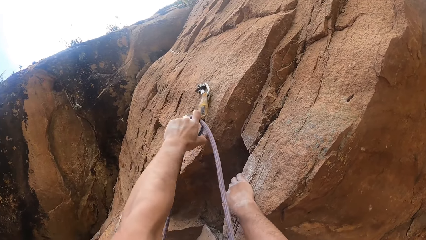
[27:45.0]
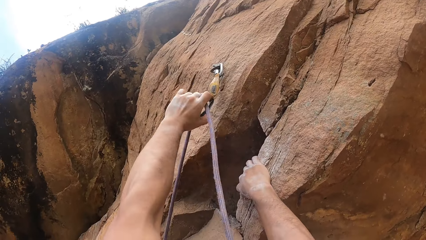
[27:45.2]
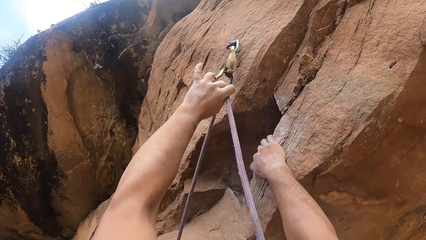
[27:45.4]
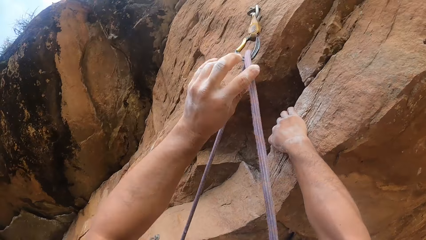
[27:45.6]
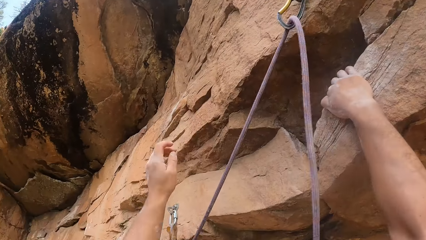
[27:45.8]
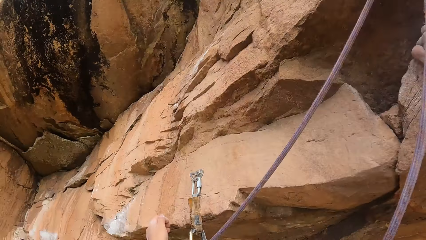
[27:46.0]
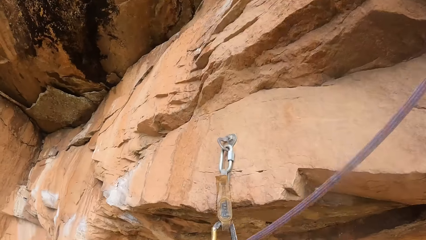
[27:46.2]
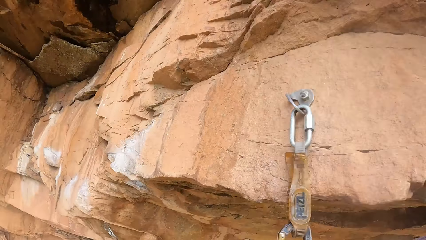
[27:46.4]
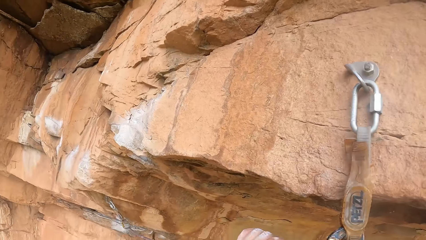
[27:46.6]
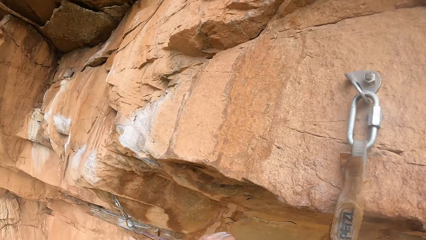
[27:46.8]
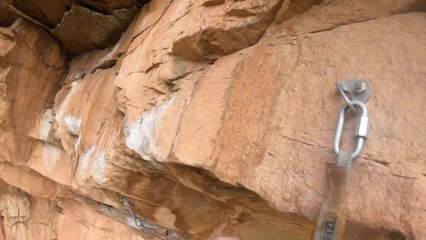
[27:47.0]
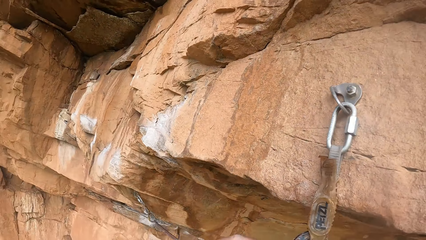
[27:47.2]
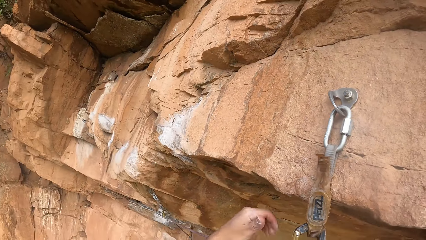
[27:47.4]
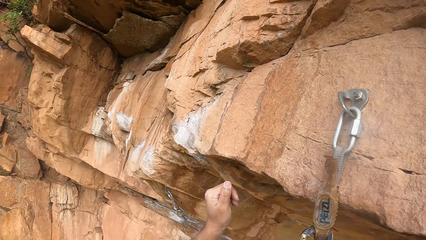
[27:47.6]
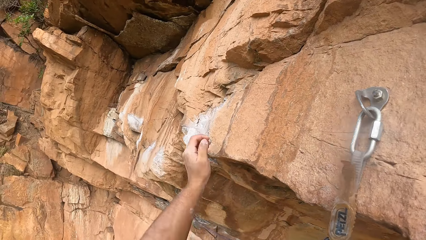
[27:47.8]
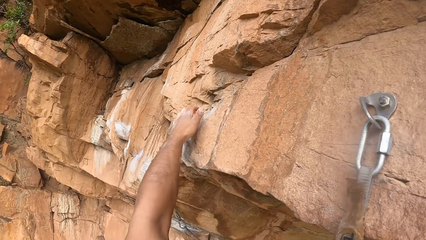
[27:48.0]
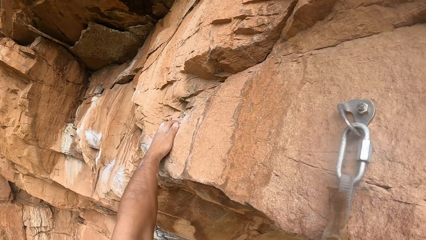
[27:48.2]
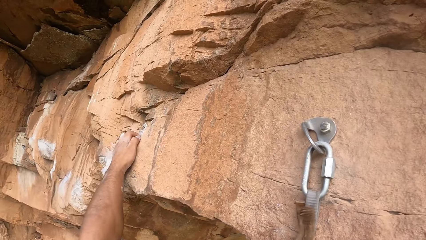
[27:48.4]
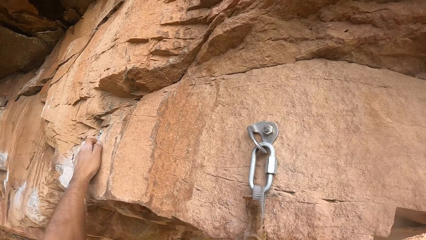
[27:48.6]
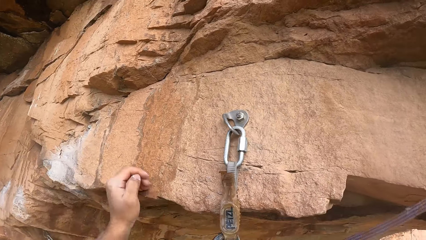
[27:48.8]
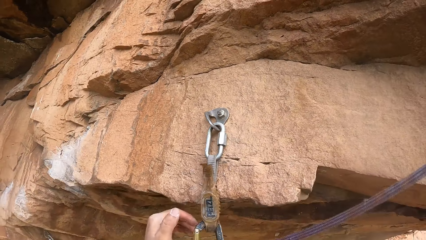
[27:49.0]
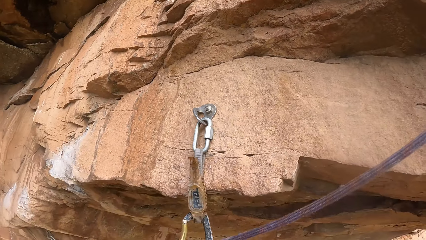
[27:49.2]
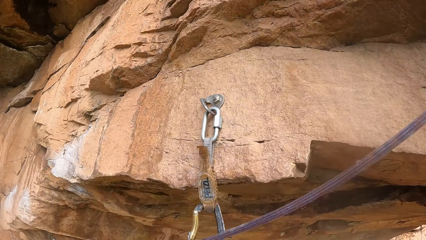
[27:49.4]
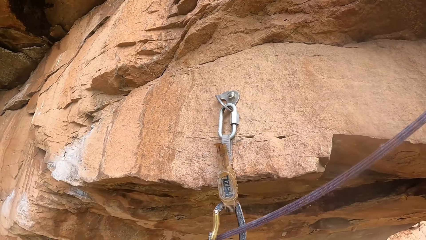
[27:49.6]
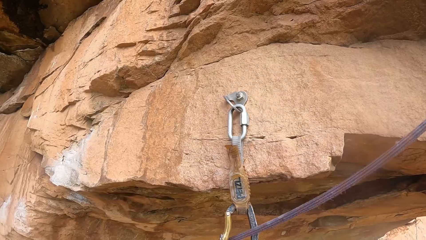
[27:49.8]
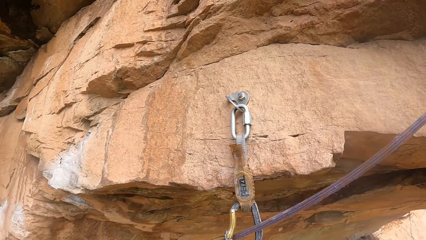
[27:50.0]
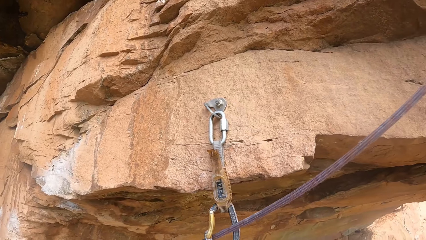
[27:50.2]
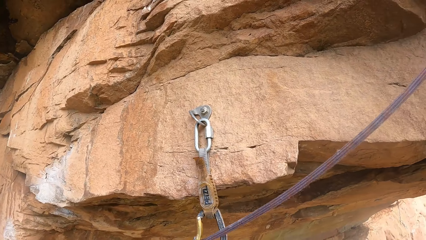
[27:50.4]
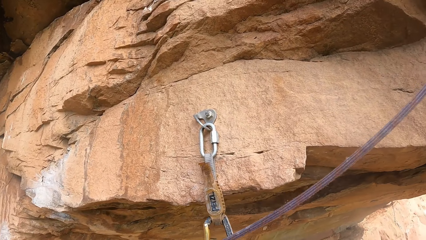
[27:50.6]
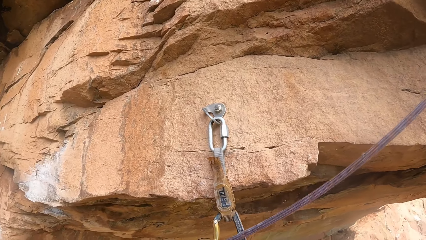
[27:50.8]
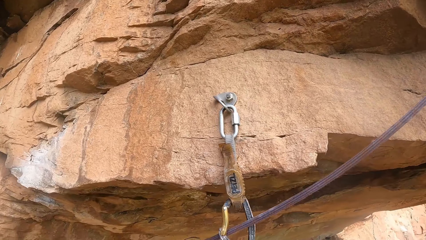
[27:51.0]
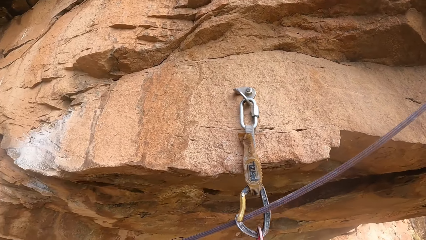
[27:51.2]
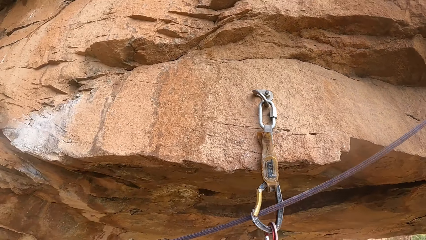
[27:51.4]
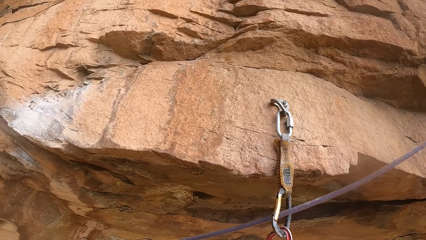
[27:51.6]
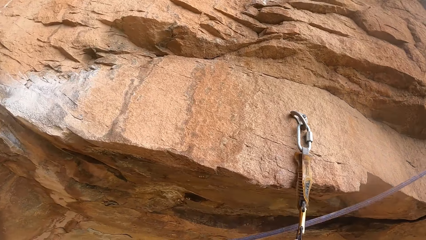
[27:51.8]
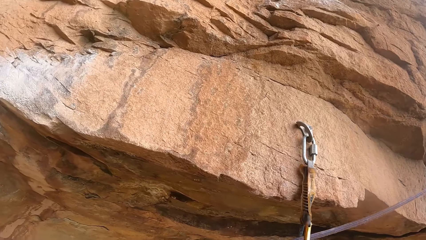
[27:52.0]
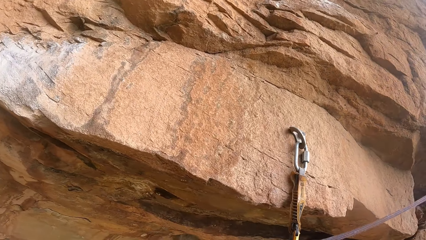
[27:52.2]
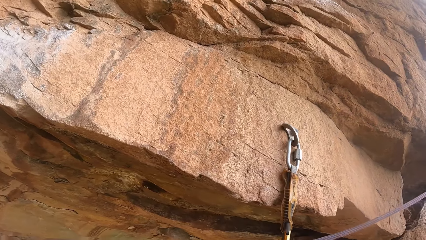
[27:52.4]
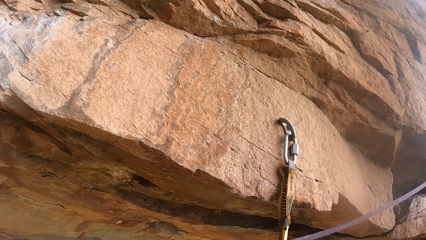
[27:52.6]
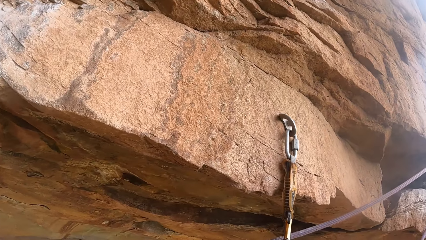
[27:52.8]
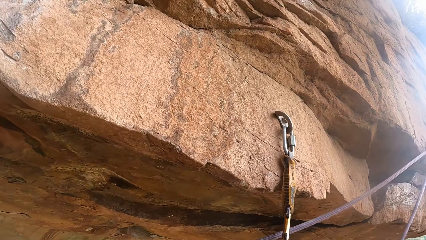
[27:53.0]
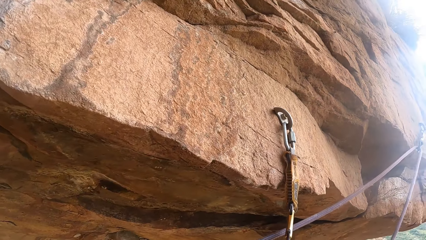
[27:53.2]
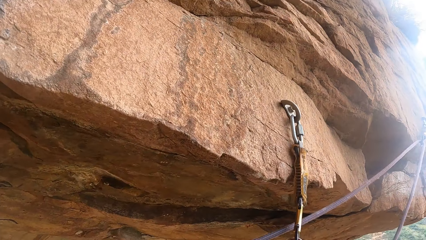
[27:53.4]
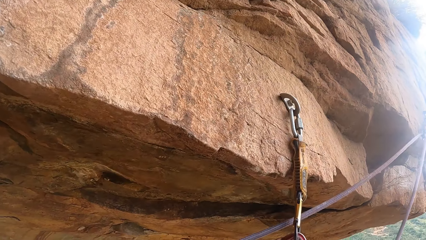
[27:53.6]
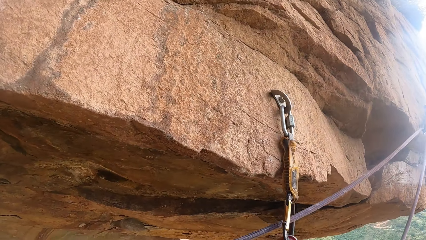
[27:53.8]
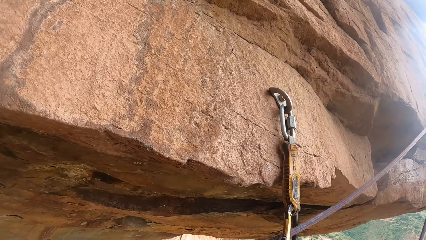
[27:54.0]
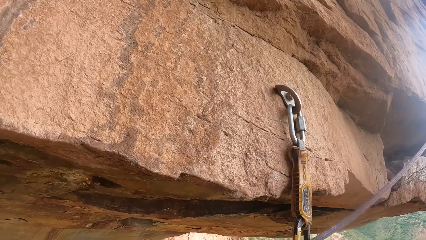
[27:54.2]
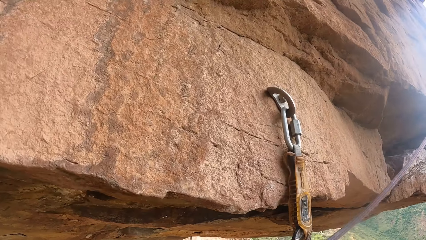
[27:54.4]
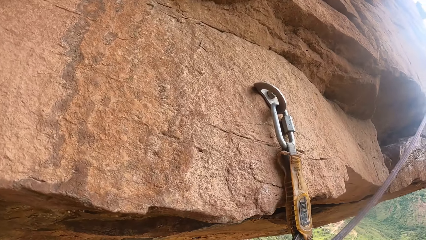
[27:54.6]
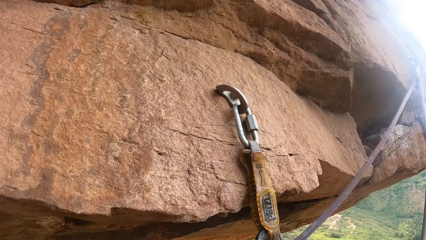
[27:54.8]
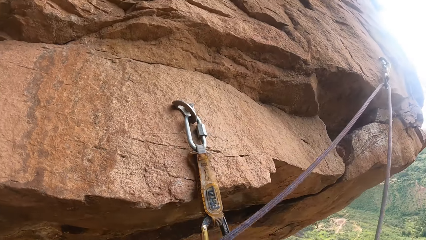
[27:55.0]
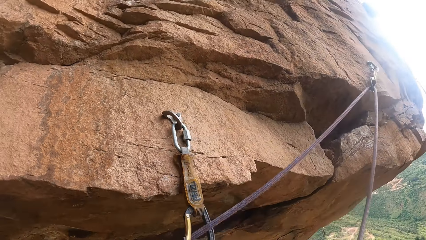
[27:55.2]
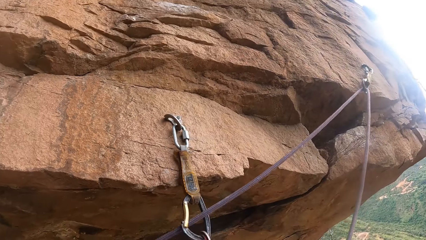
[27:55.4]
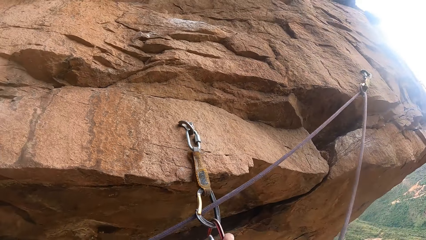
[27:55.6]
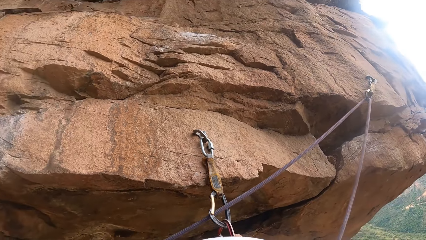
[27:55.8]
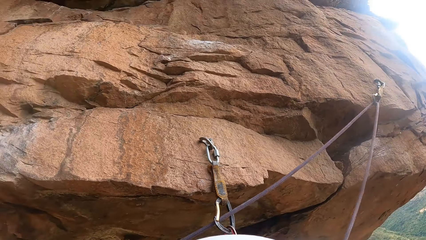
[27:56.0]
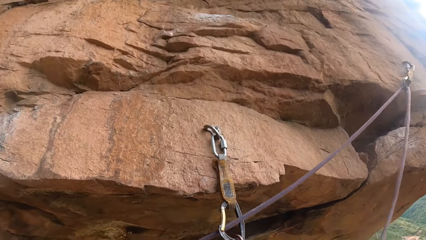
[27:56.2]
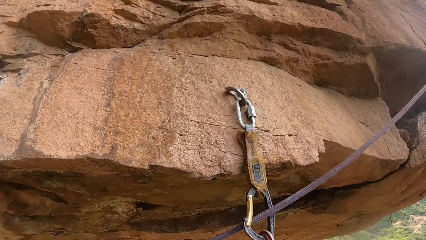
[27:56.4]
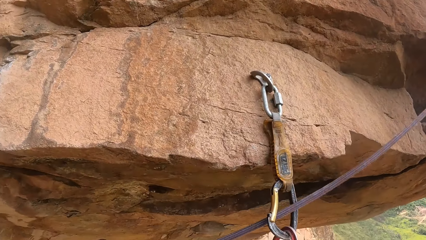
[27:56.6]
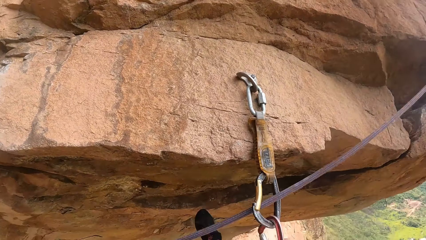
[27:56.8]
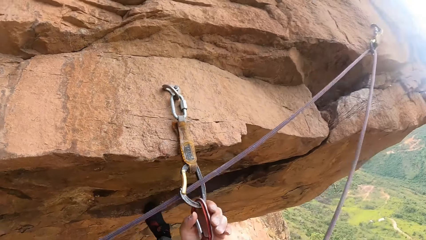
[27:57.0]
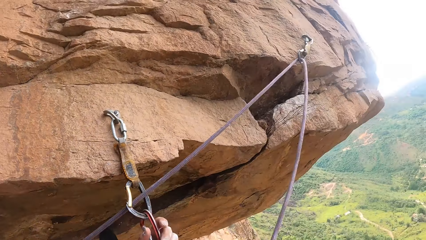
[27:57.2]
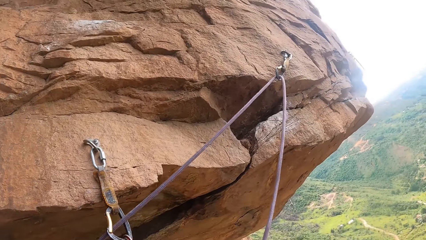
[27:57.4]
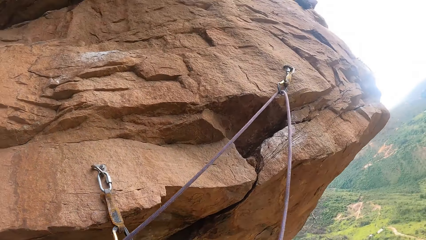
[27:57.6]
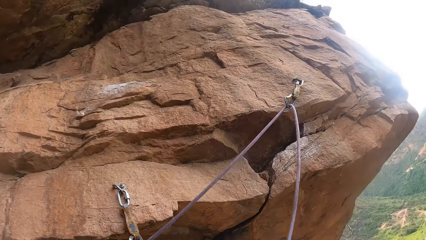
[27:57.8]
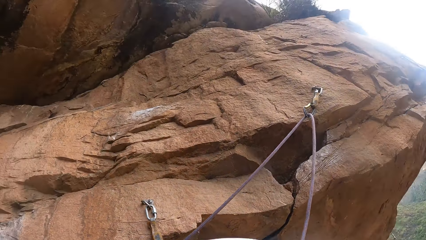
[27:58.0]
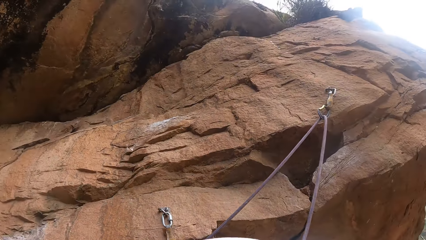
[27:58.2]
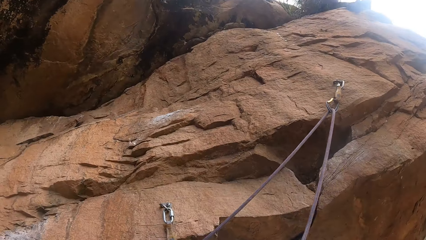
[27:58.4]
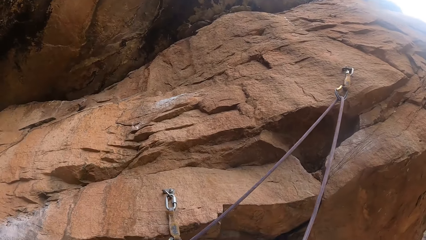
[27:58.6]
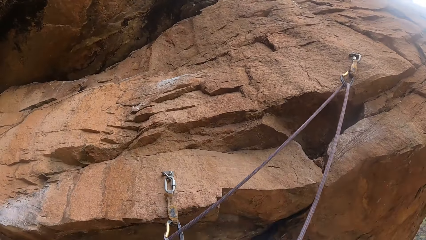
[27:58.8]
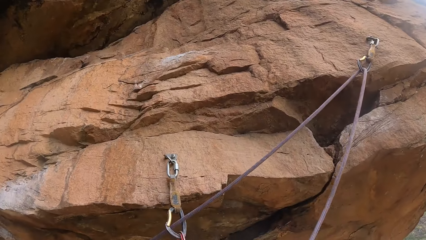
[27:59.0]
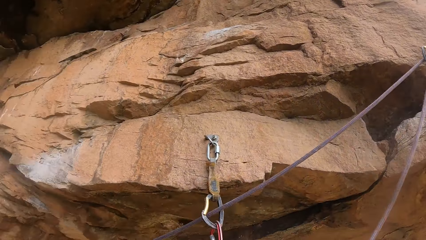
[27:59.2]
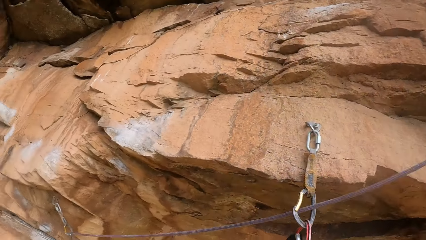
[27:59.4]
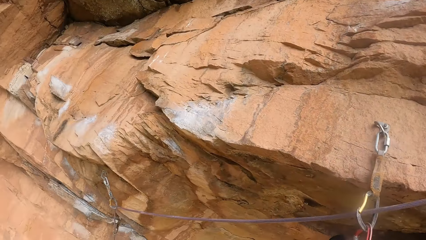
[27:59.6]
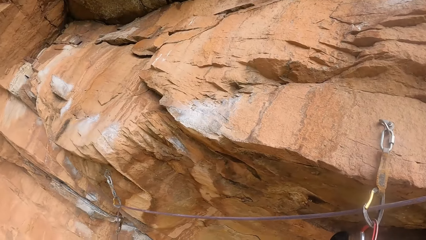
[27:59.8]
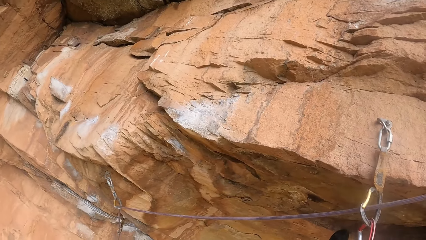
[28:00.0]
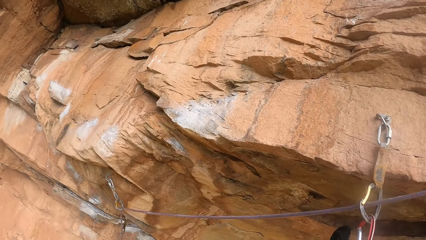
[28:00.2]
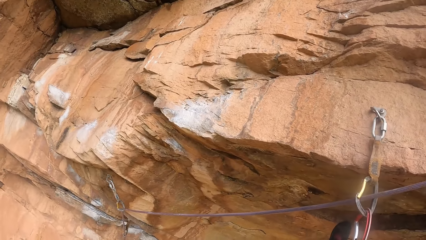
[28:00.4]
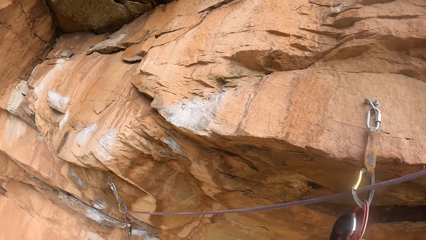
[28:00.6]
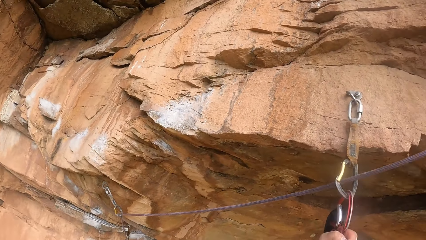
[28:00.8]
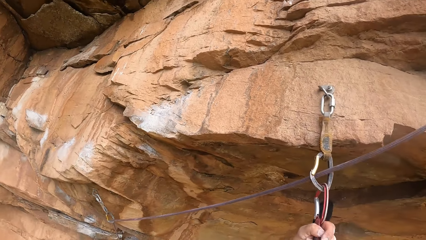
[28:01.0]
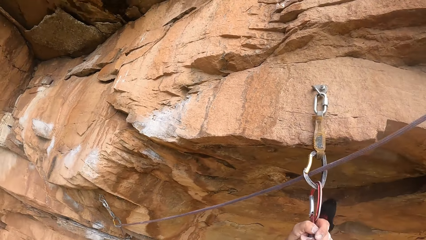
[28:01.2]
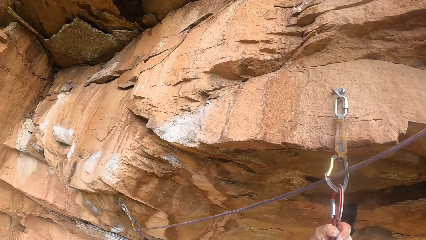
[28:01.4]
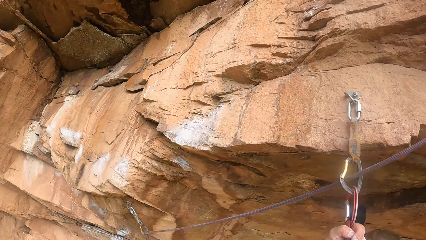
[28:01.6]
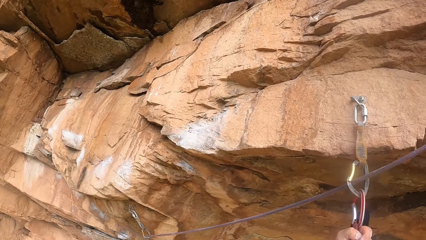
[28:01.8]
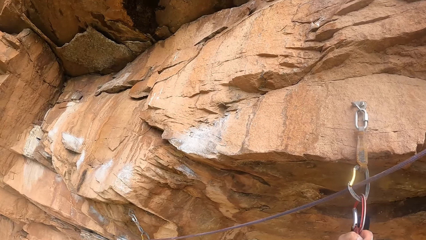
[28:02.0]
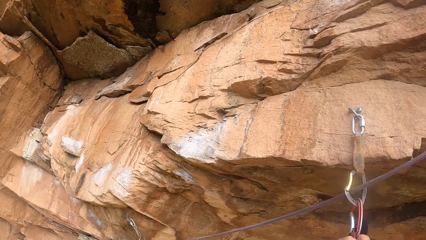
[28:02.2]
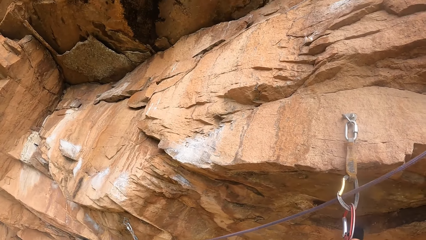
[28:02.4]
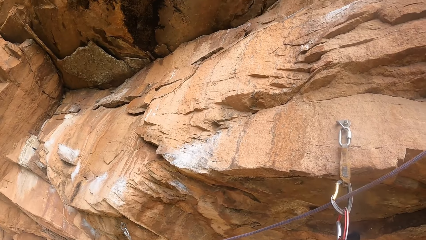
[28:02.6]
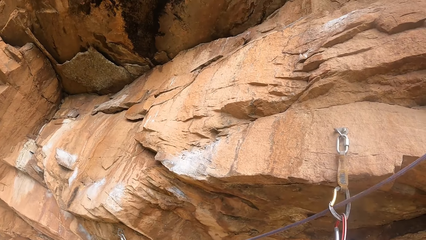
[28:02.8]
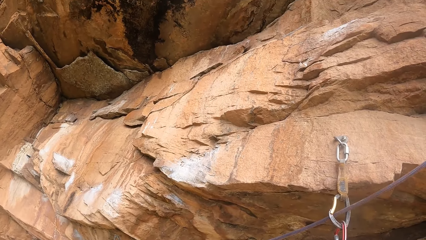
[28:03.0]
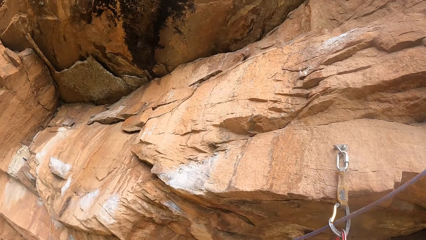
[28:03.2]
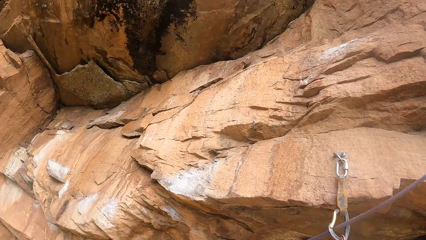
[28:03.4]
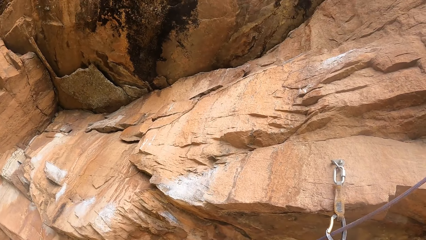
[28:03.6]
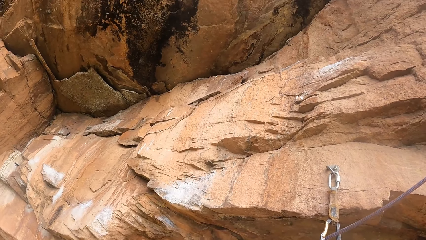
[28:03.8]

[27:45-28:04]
The camera wearer fixes the rope on the carabiner. They hold on the mountain. They hang on the rock.
